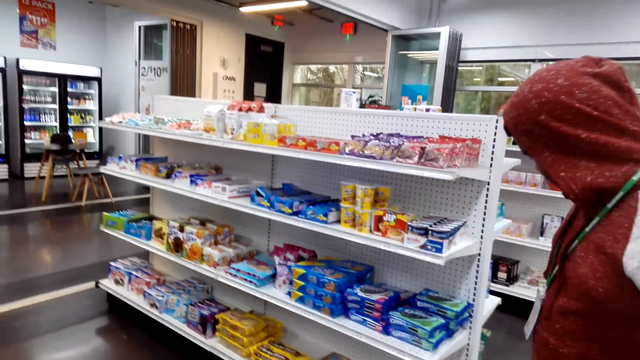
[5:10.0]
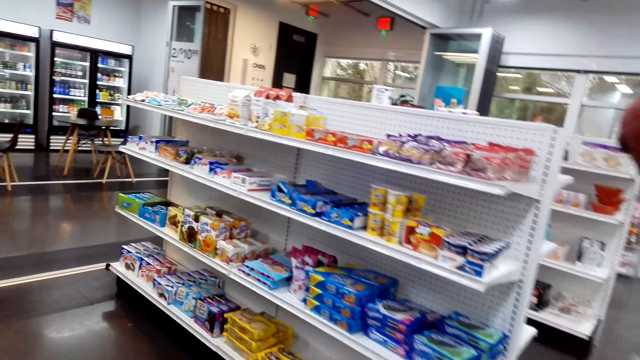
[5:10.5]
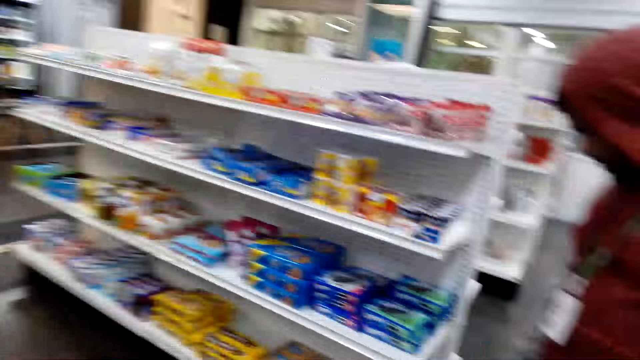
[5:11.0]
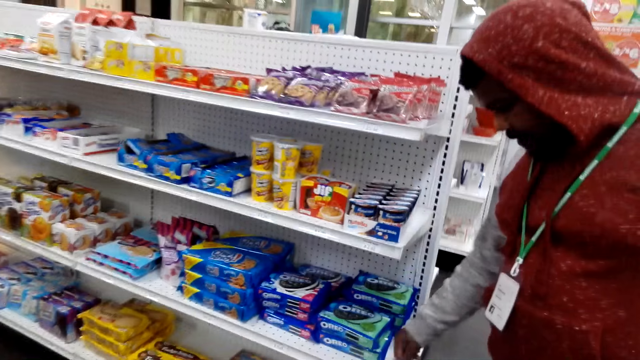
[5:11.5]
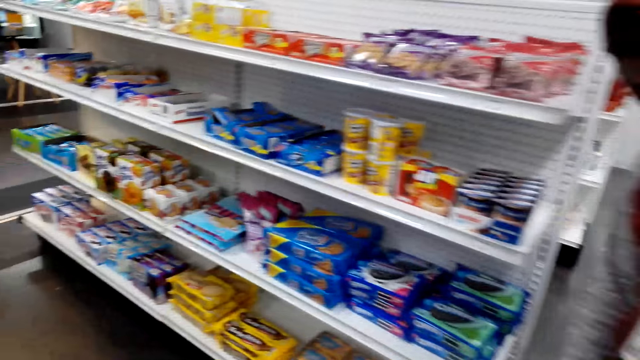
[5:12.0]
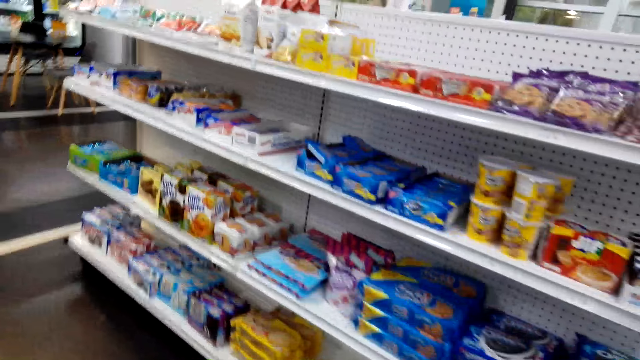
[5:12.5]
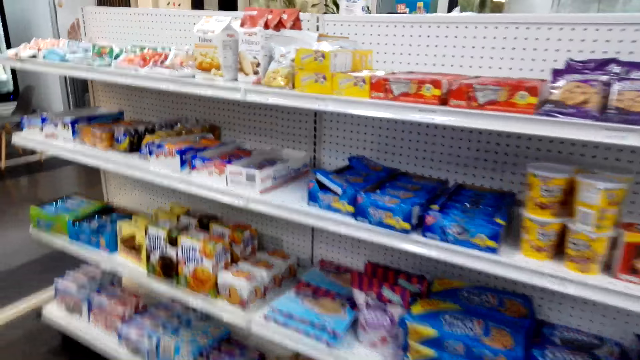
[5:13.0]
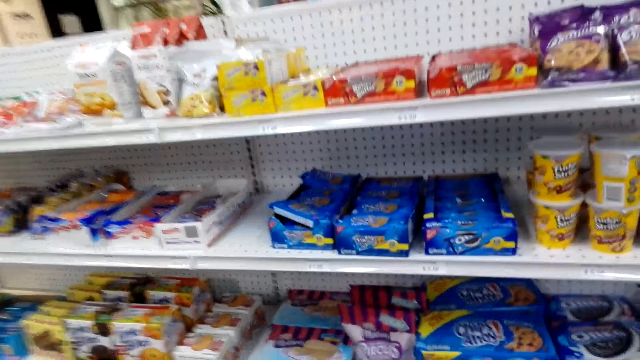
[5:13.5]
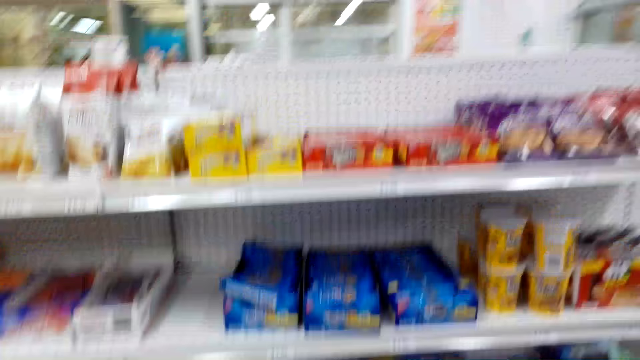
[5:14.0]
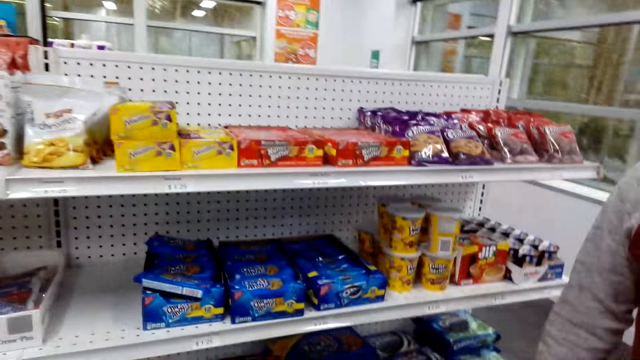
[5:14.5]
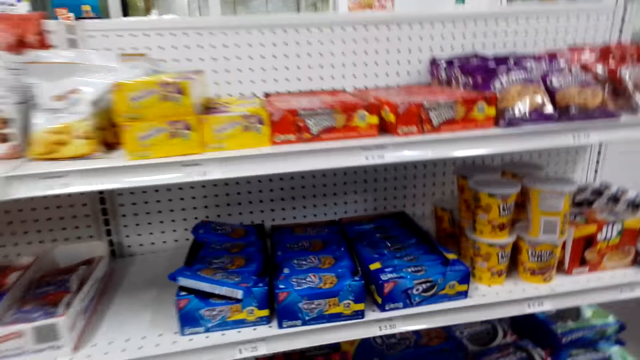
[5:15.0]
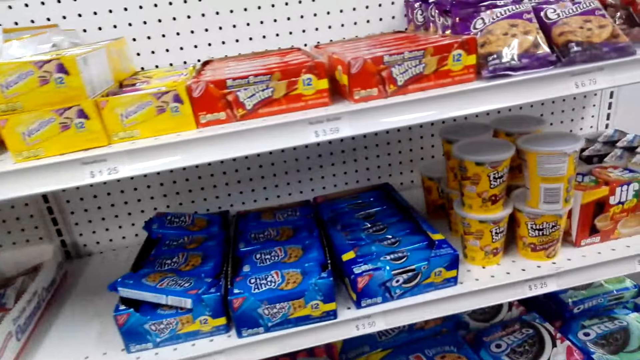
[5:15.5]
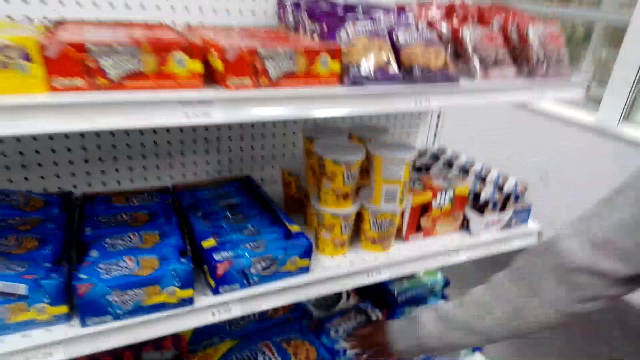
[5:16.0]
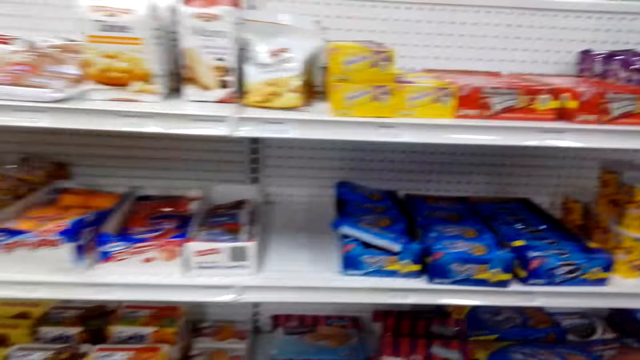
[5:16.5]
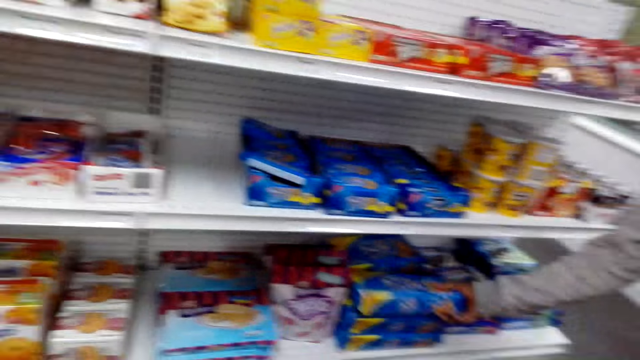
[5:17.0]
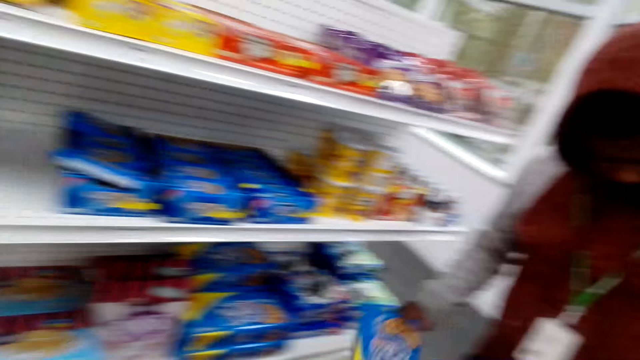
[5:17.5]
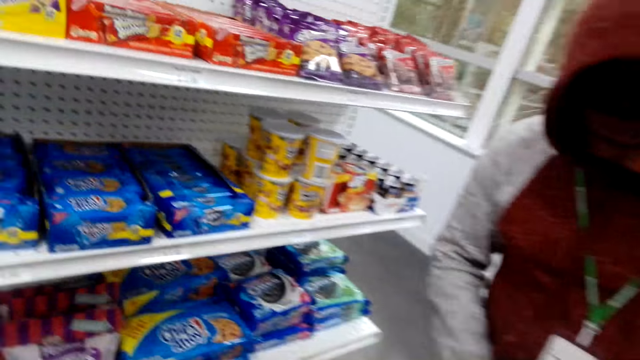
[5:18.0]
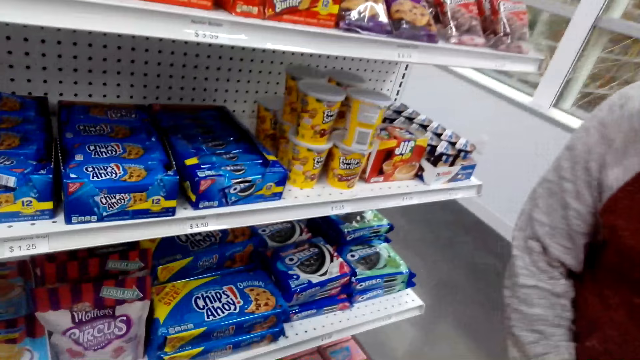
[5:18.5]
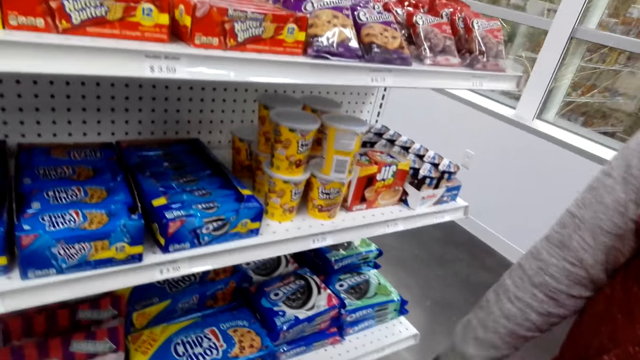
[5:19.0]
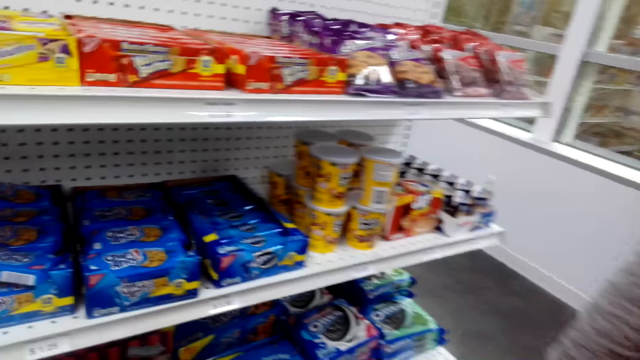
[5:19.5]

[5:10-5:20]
The camera wearer looks around the supermarket. A man touches the Oreo. The camera wearer walks around the supermarket and looks around the supermarket. The man picks the Oreo from the shelf. The camera wearer looks around the supermarket.

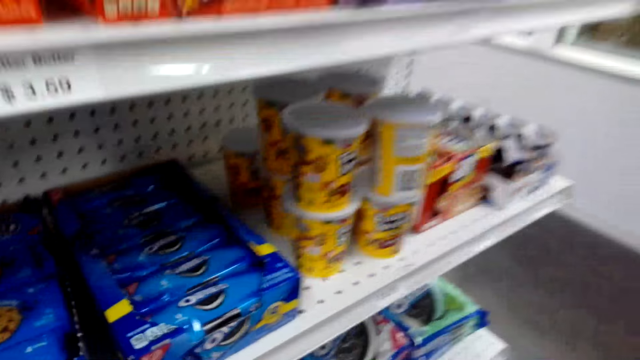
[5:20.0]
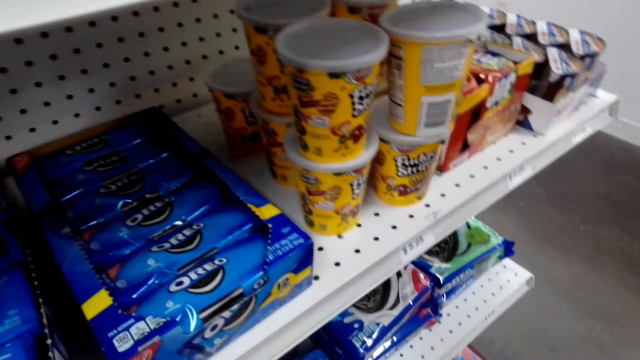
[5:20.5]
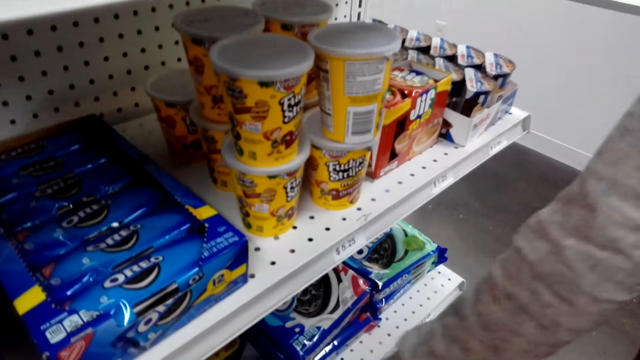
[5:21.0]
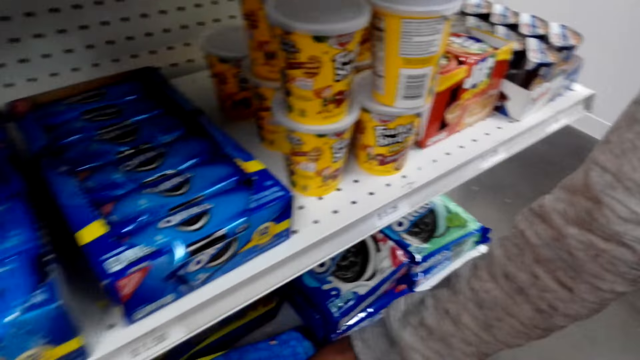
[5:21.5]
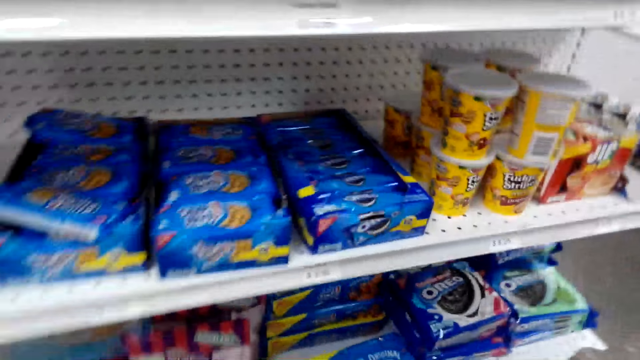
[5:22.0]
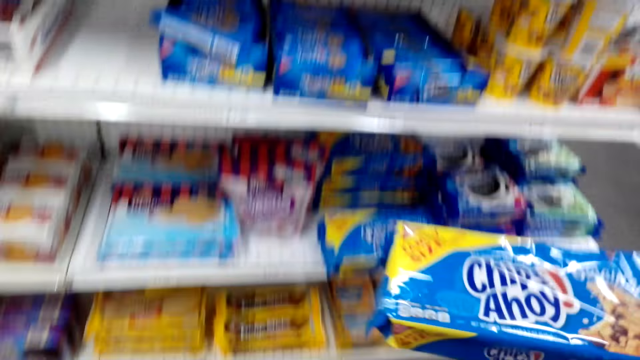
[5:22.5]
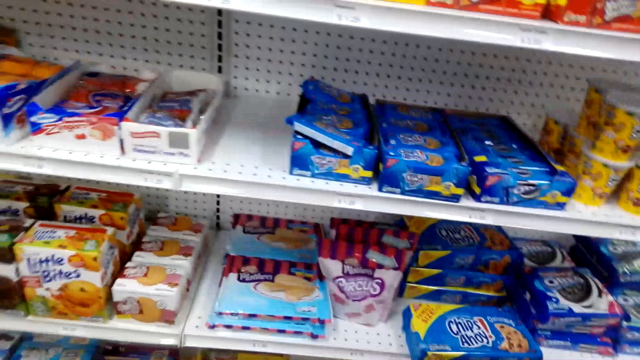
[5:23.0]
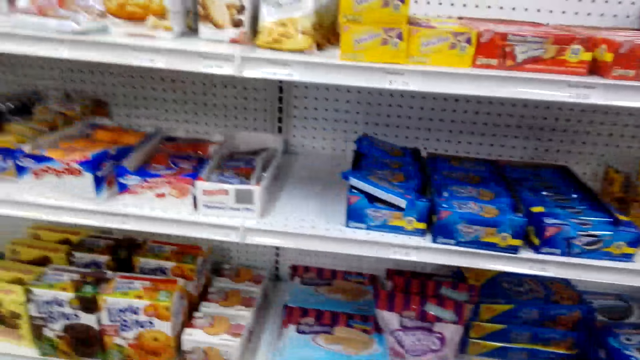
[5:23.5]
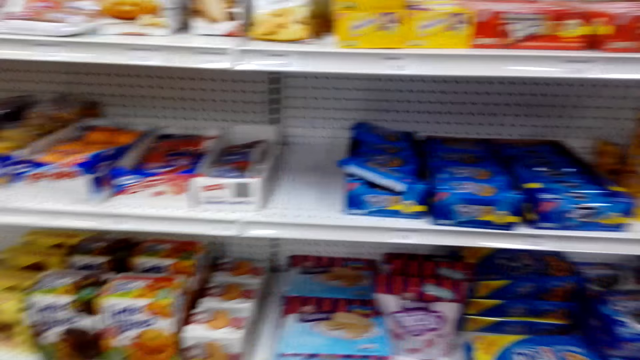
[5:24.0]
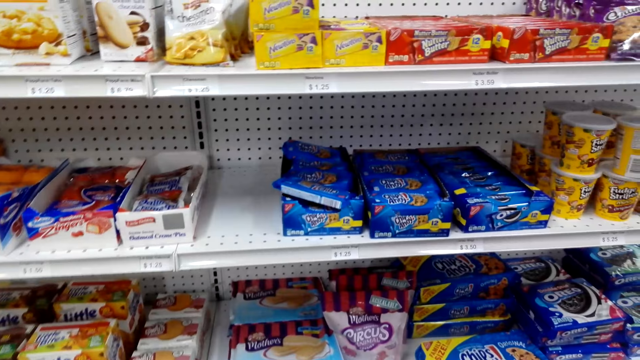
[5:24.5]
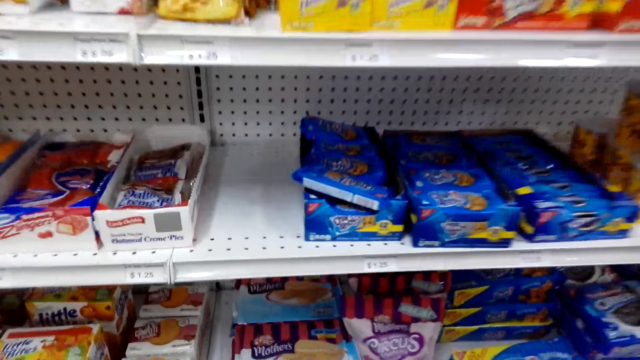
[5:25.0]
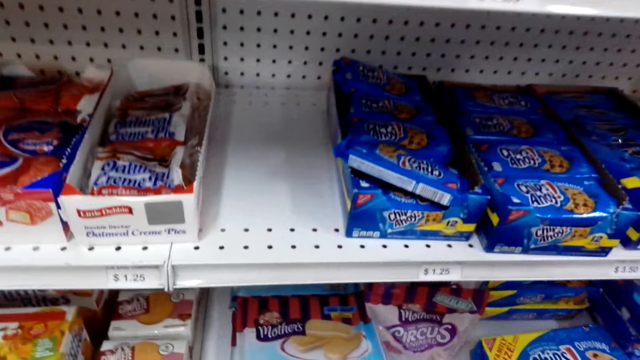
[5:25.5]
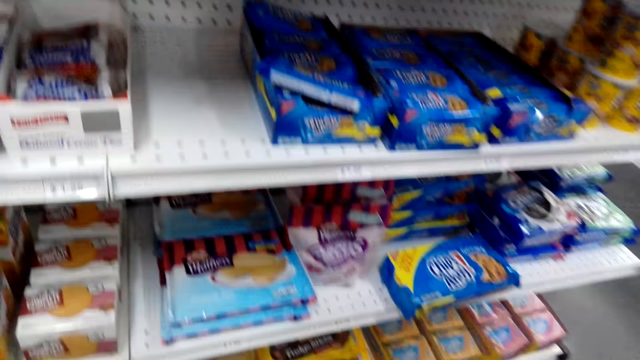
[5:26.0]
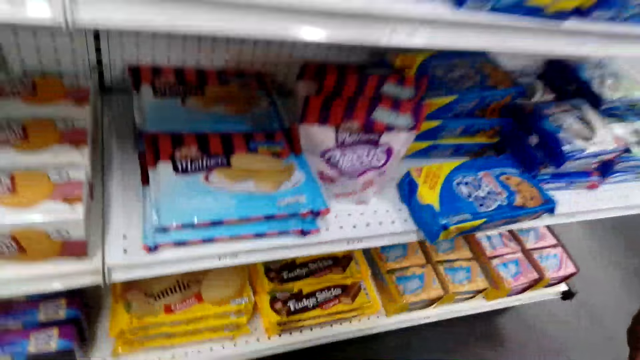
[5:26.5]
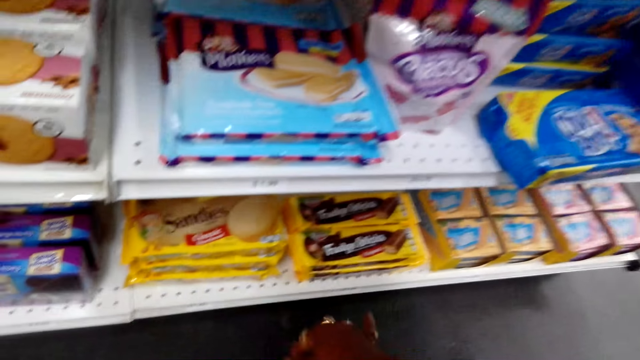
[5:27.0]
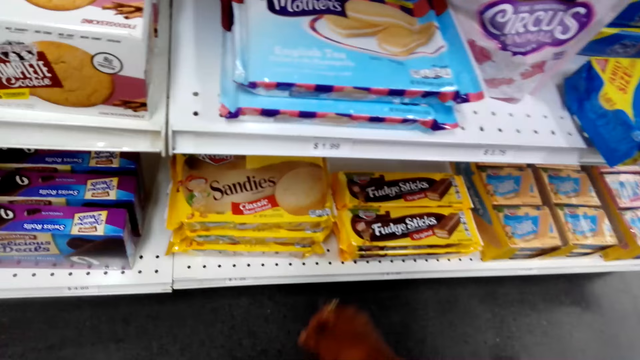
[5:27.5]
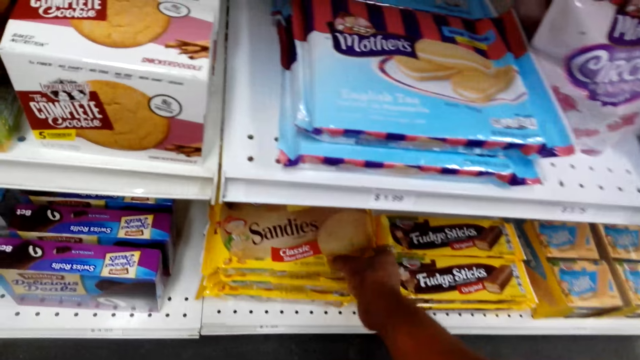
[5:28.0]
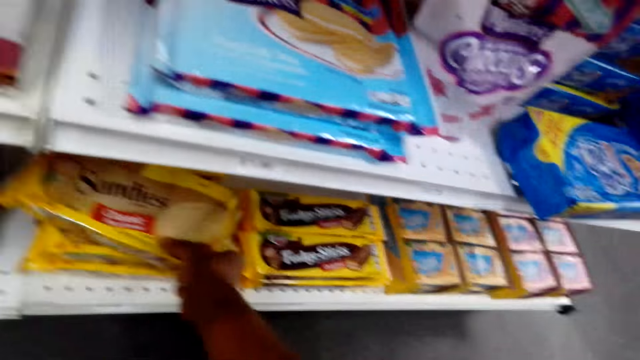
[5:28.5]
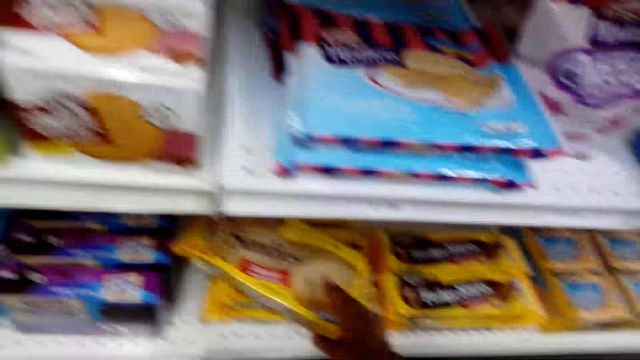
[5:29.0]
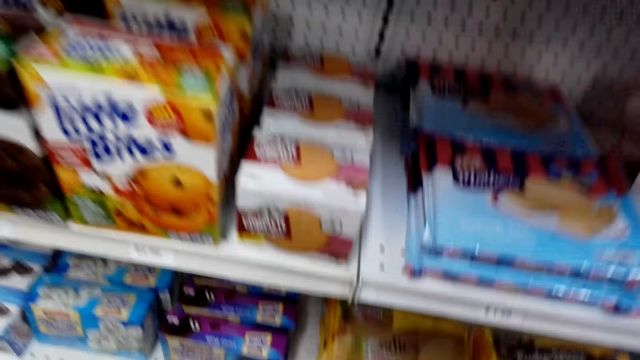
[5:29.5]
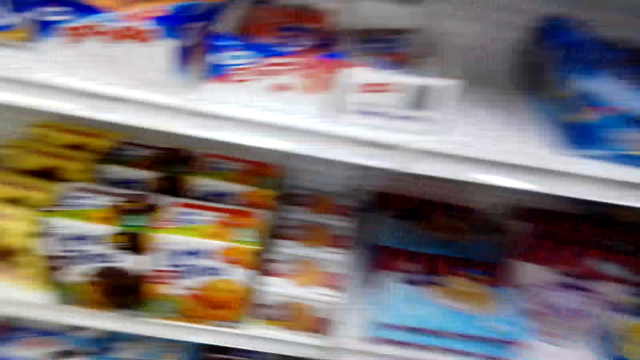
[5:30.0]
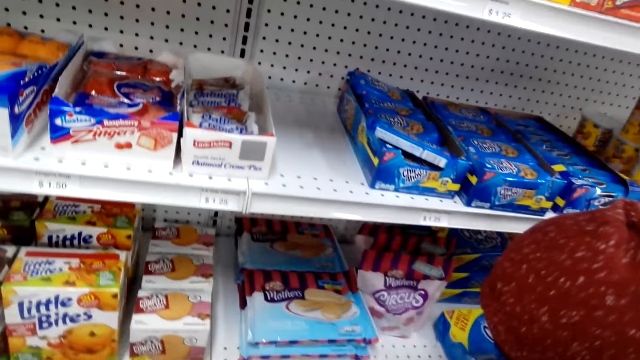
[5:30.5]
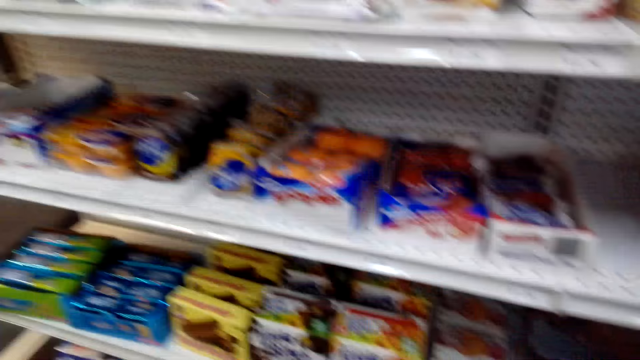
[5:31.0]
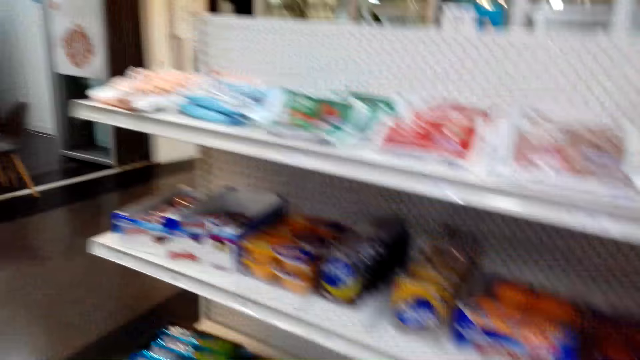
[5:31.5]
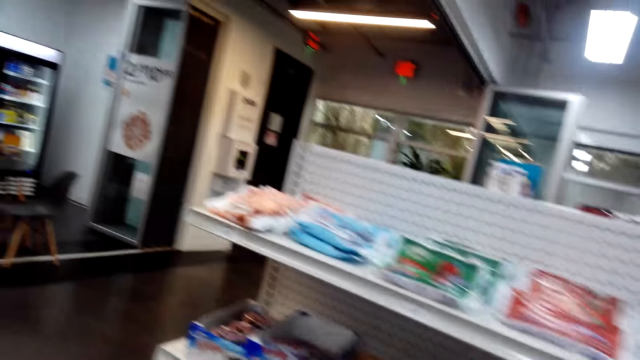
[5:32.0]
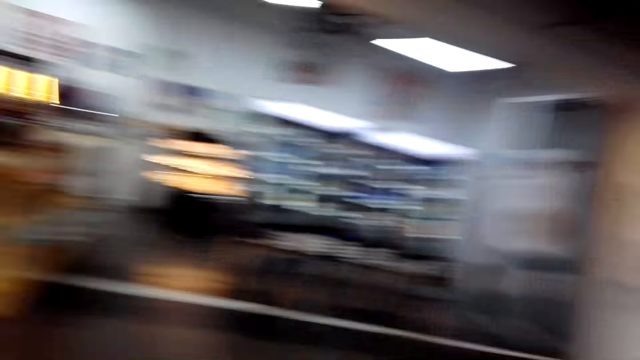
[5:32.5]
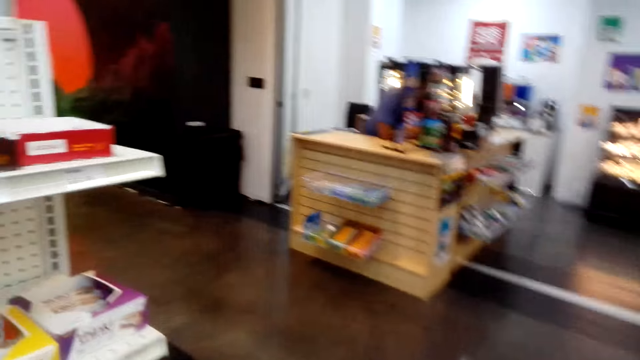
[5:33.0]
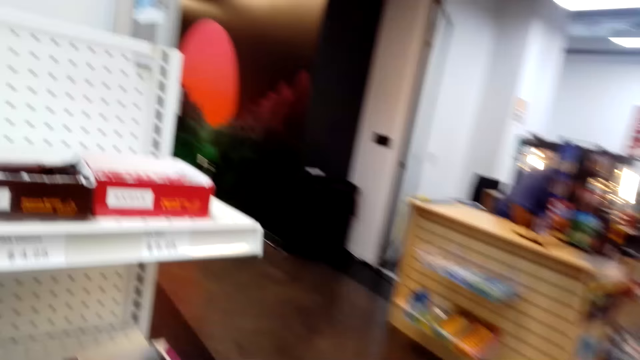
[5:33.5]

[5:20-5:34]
The camera wearer picks the Oreo. A man touches something. The camera wearer converses with the man. They bend down. They pick the sandies from the shelf. They stand up. They look around the shelves.
